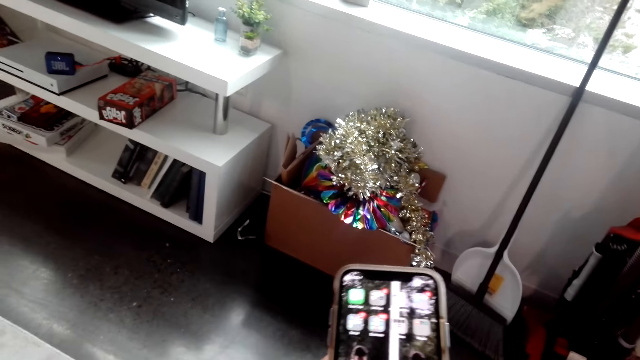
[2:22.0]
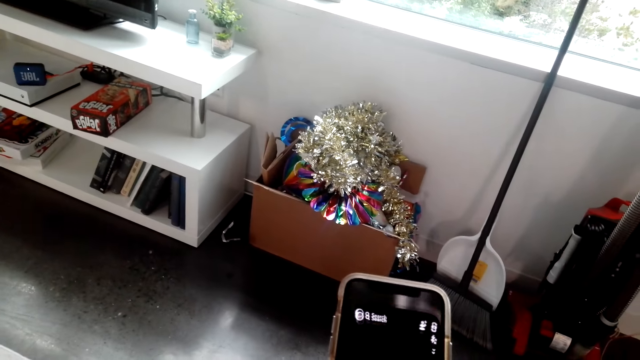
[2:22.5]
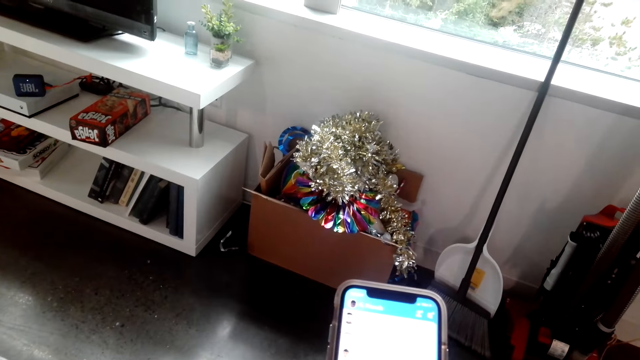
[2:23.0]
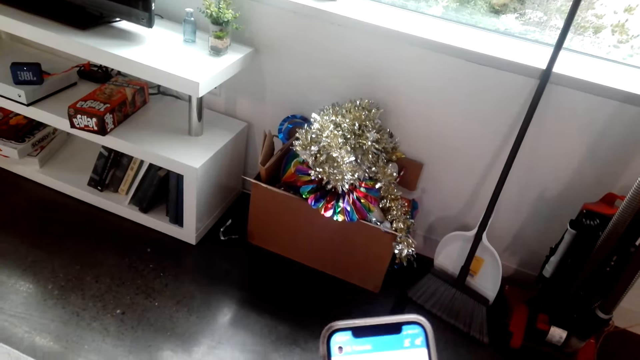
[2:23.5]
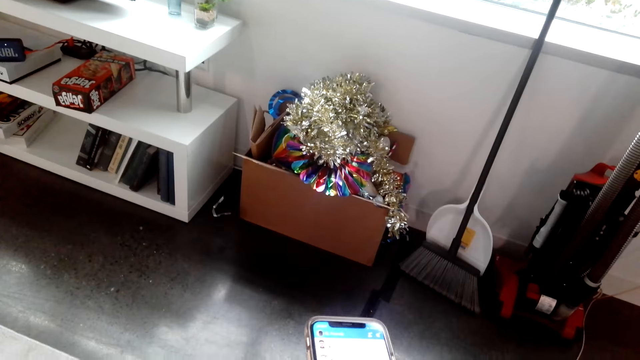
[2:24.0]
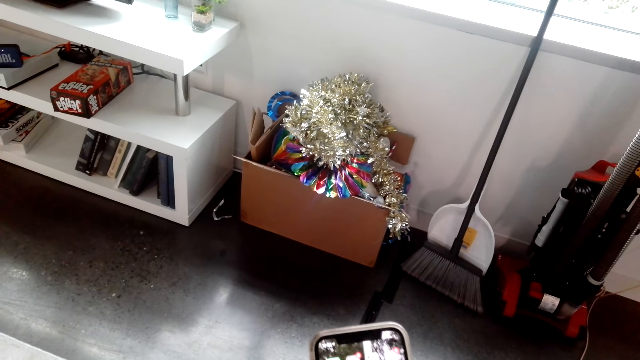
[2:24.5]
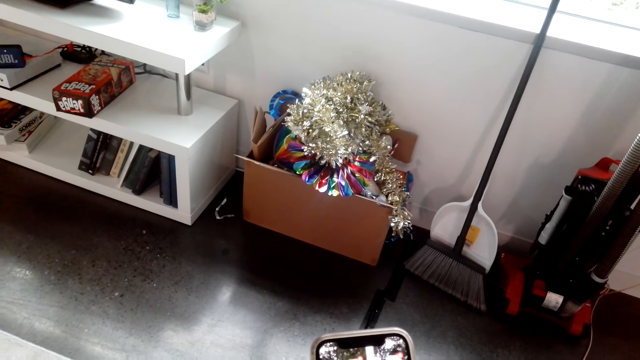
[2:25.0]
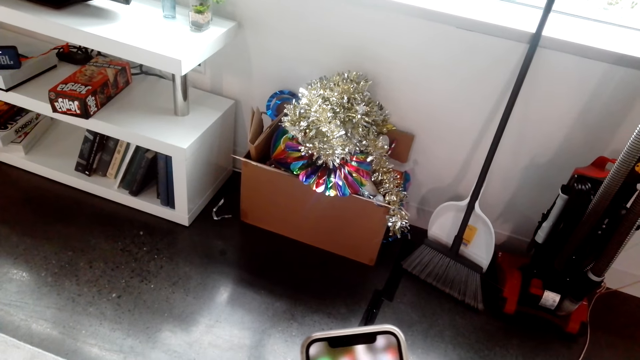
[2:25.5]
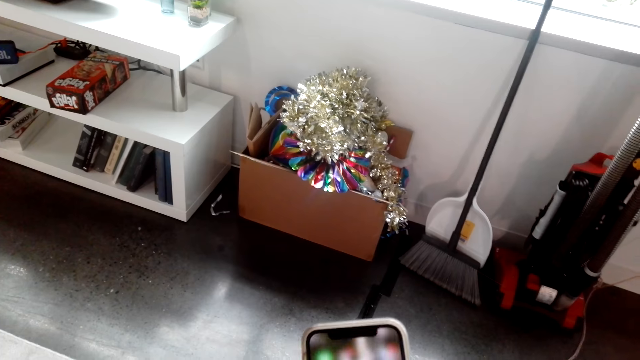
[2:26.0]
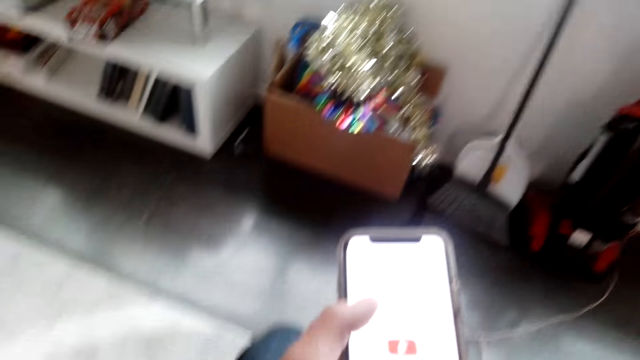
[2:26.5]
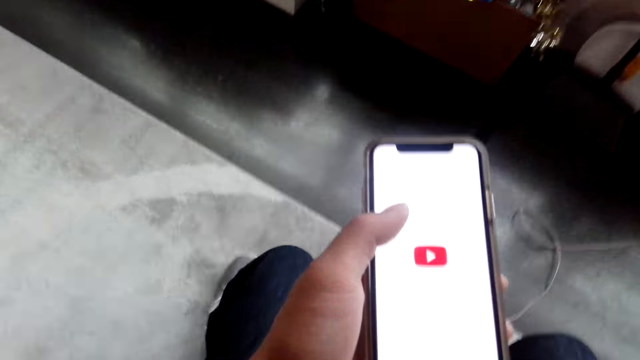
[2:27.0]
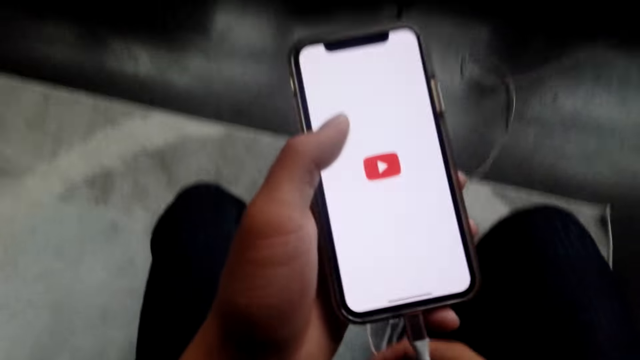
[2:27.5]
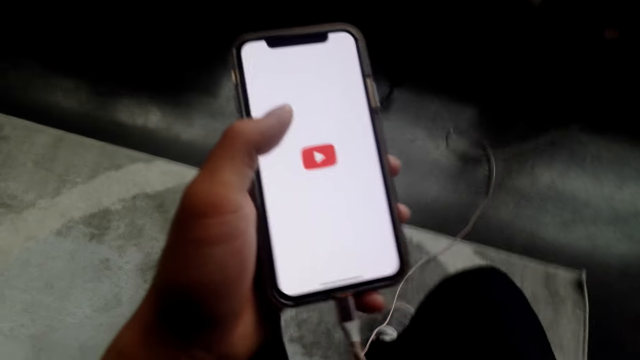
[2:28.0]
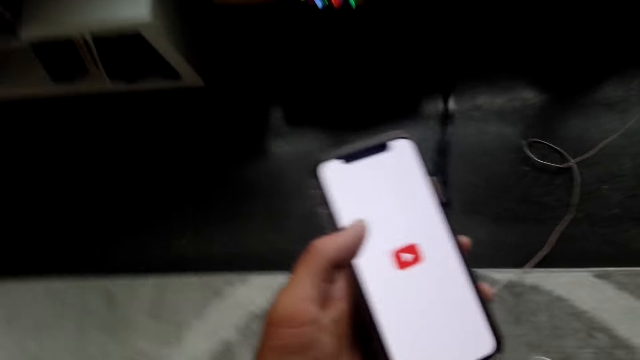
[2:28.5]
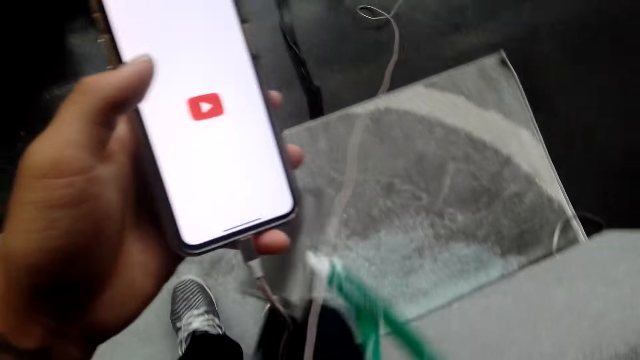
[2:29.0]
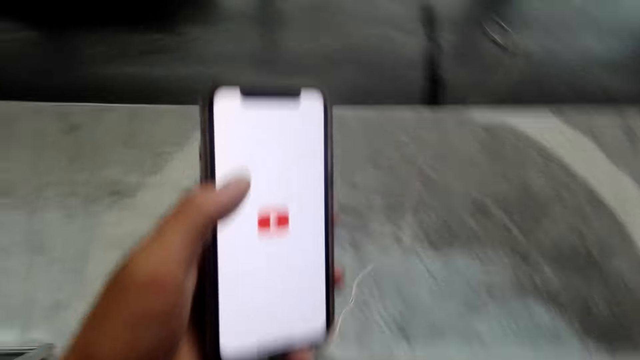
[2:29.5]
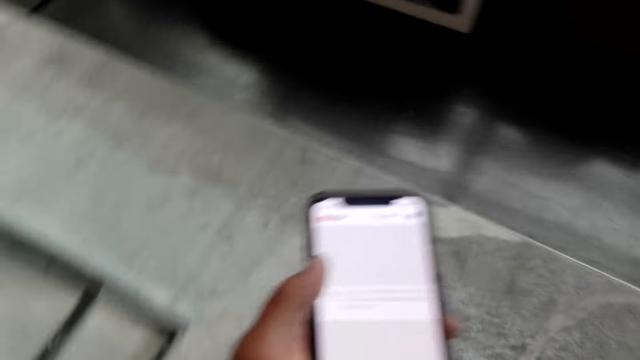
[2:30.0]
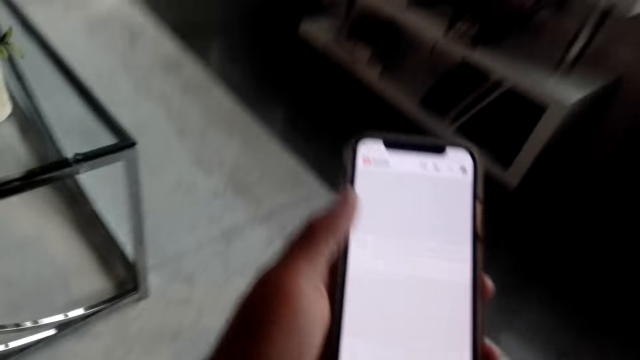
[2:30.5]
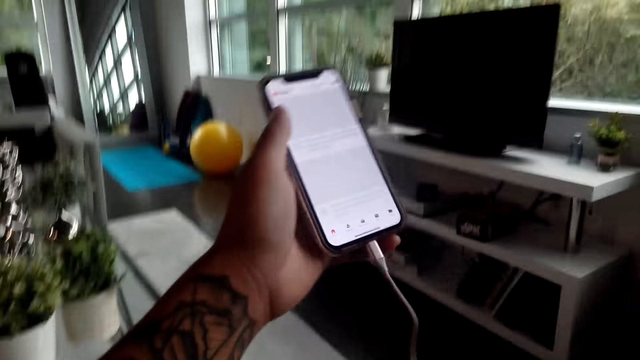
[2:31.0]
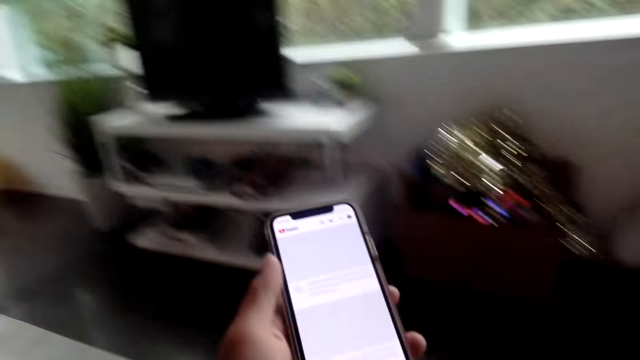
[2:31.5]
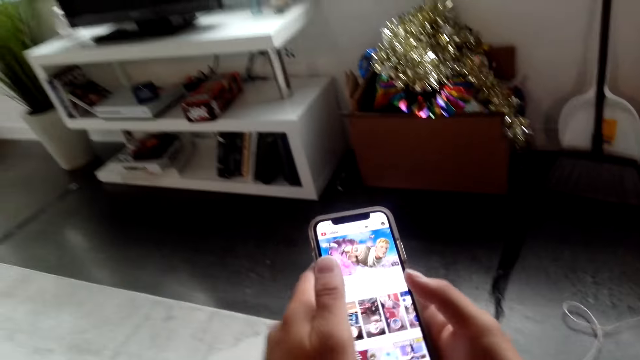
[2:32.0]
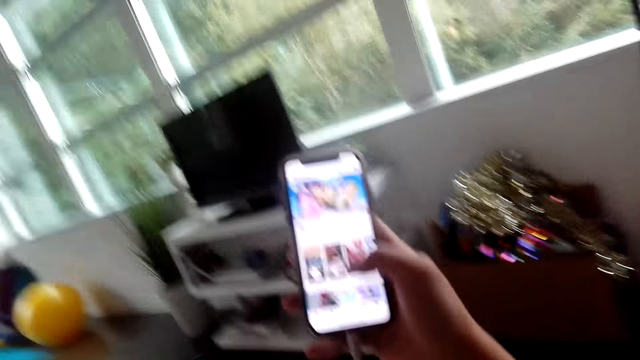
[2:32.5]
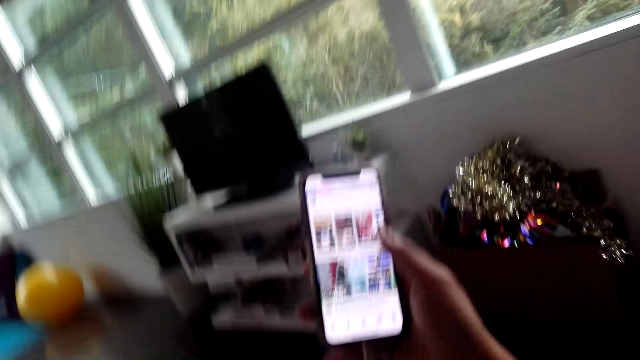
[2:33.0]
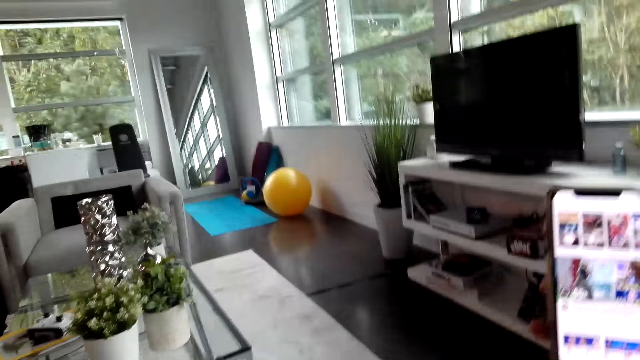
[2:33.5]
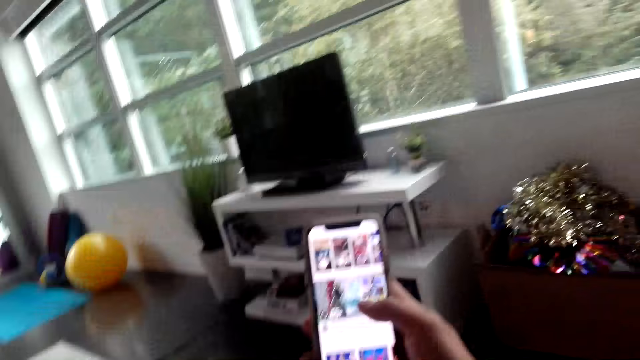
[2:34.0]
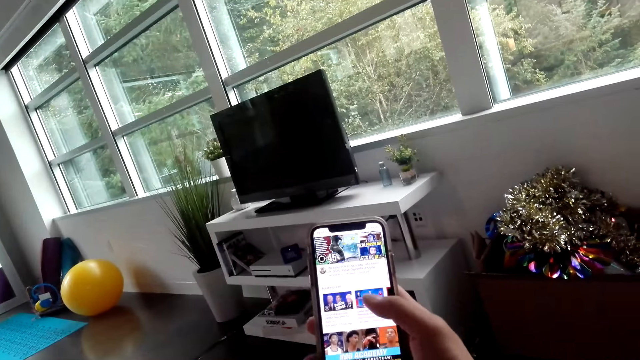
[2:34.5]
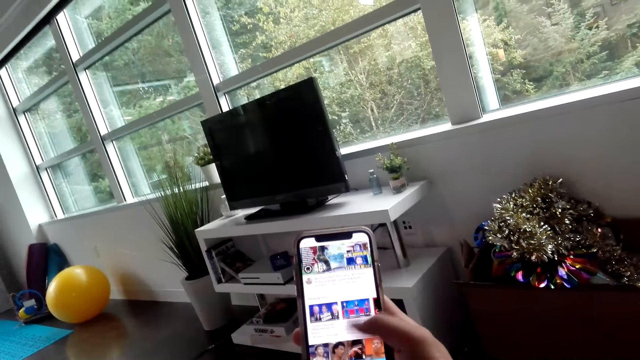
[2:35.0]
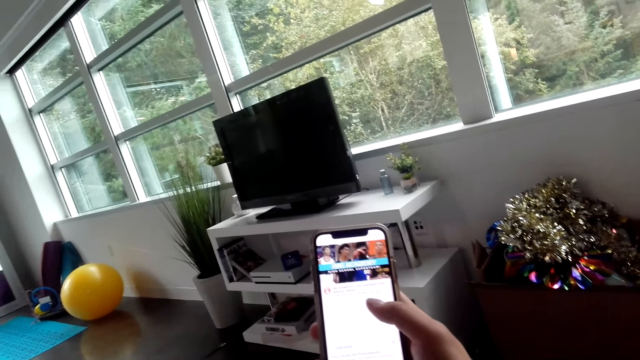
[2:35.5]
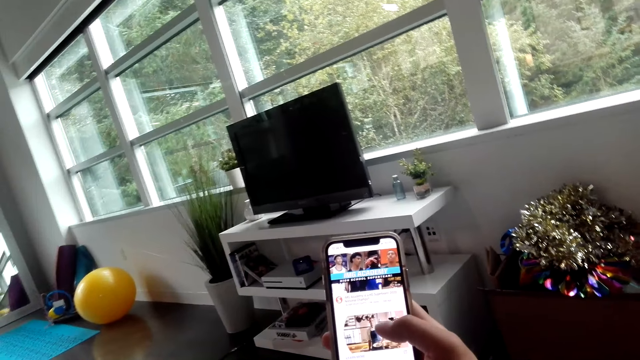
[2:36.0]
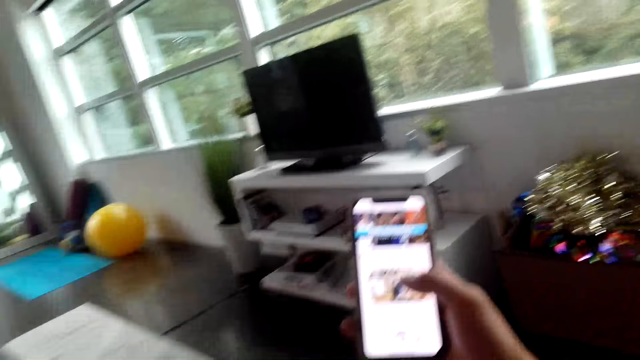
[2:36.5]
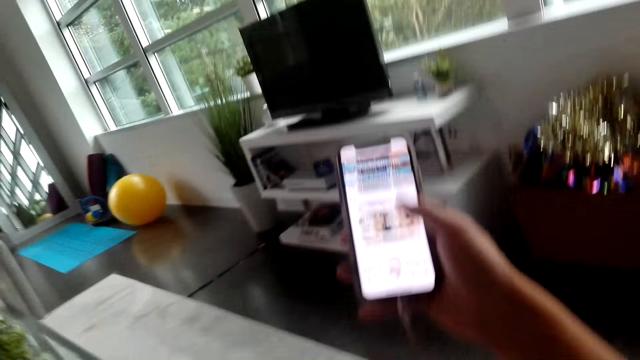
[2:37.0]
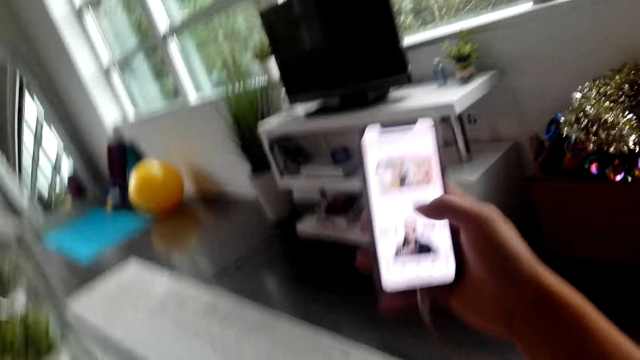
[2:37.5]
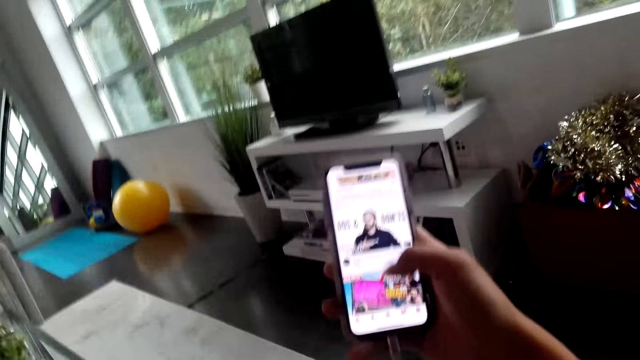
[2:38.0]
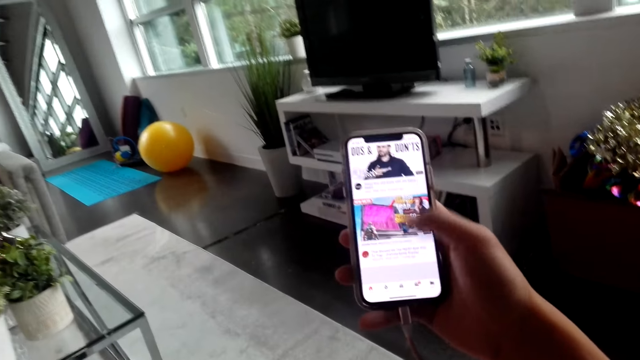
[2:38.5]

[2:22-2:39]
The camera wearer opens the YouTube app. They look at the YouTube feed.

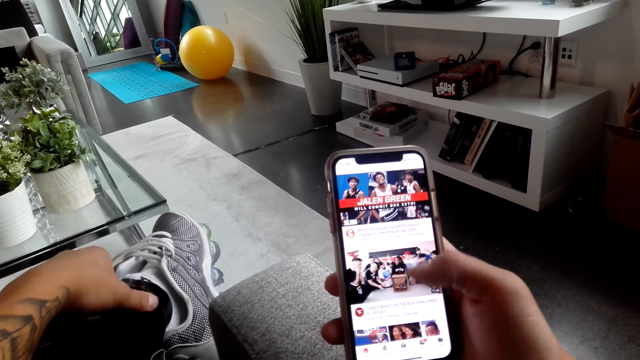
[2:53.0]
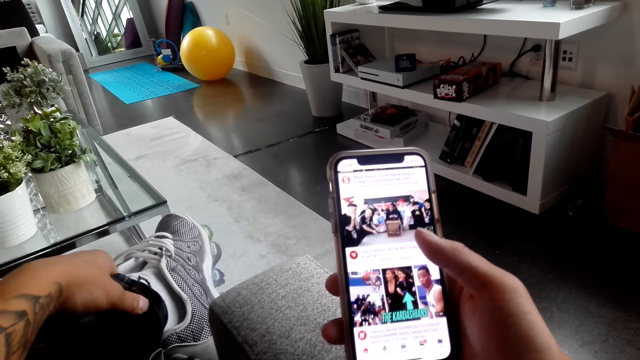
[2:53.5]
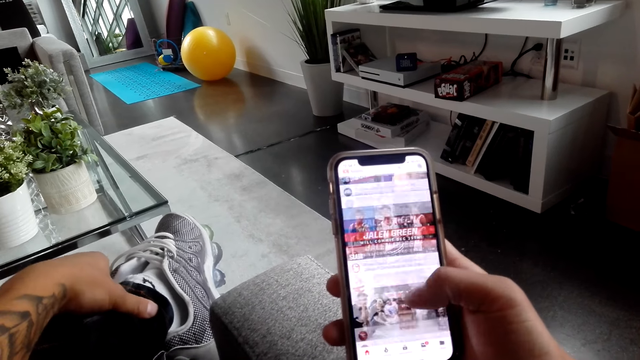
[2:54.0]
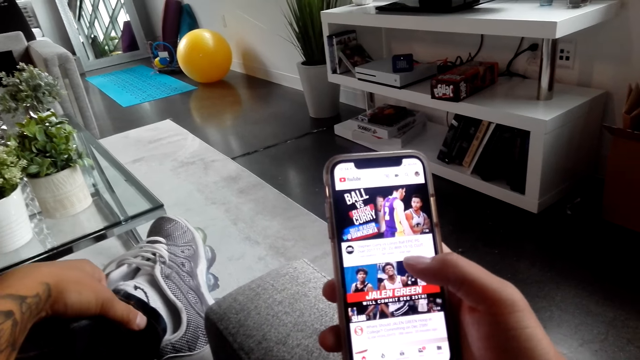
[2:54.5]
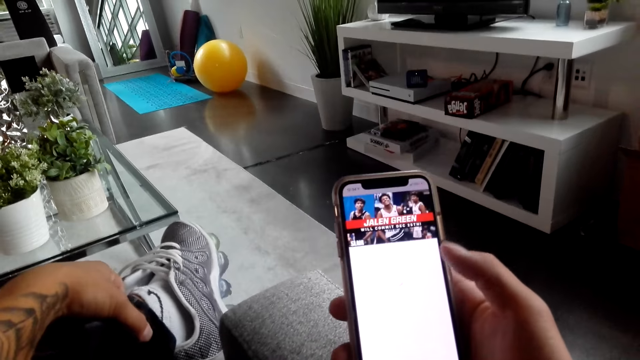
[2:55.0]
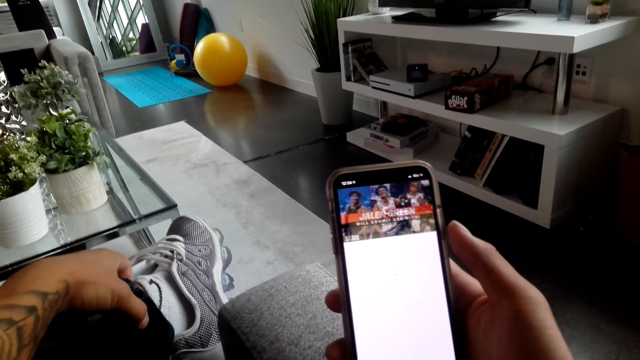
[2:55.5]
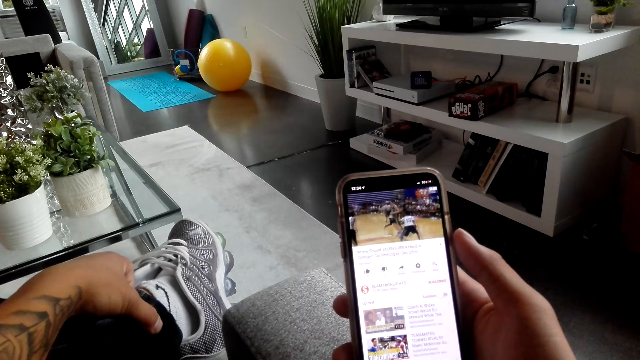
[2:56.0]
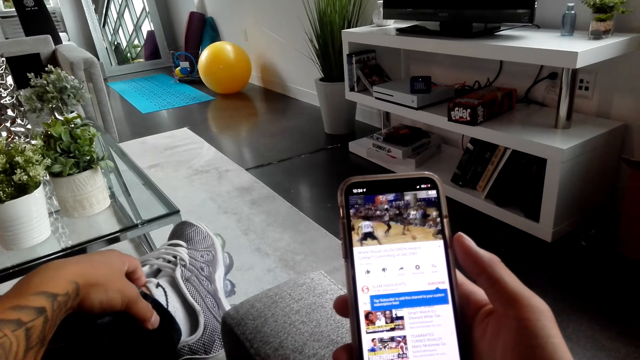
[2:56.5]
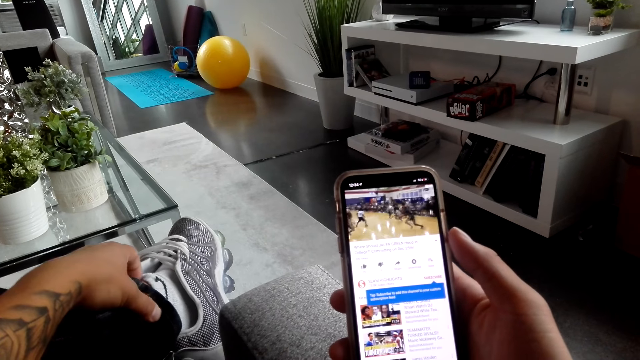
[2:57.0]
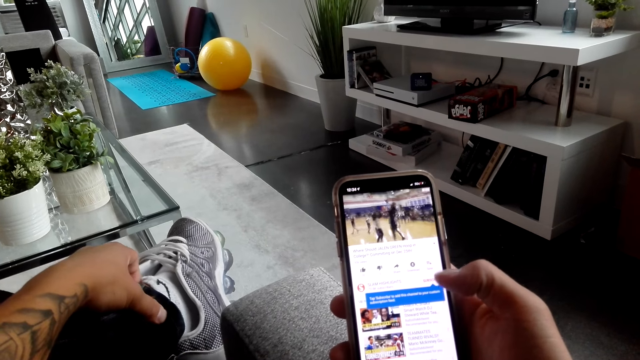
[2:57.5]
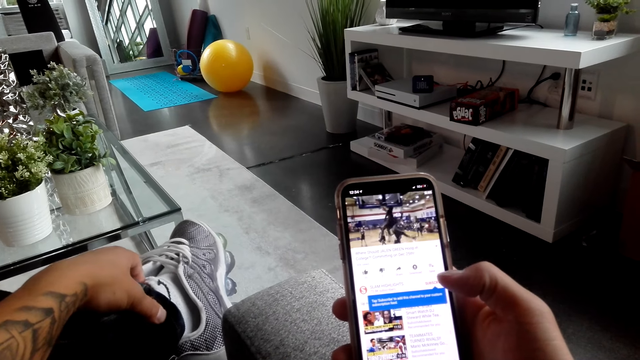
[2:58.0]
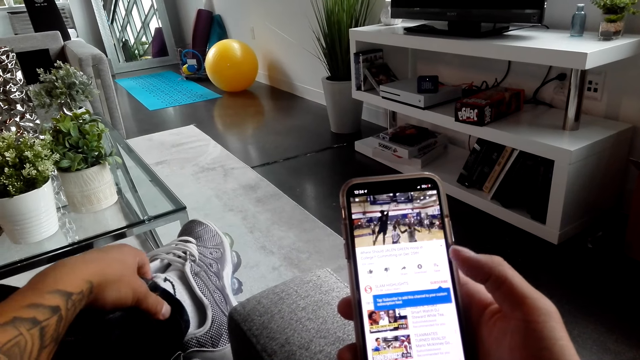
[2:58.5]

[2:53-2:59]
The camera wearer opens a video on the app. They watch the video.
